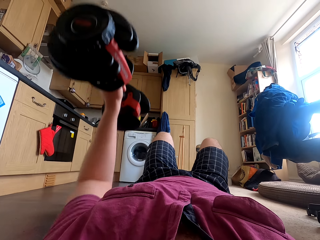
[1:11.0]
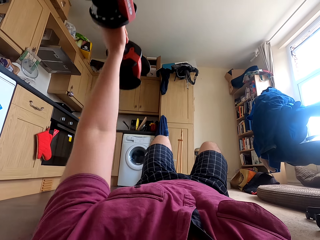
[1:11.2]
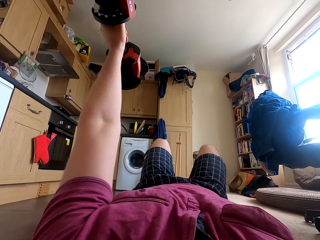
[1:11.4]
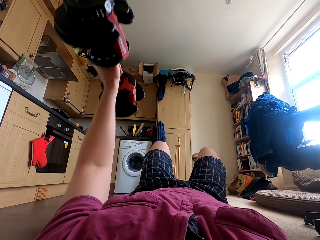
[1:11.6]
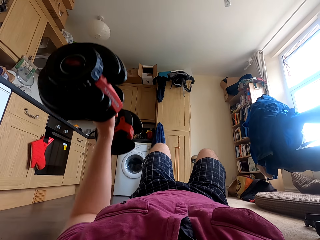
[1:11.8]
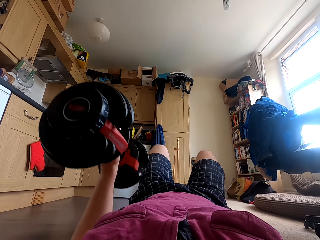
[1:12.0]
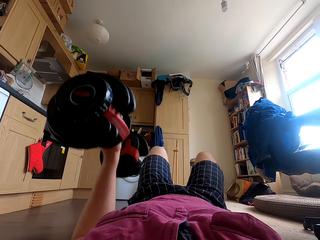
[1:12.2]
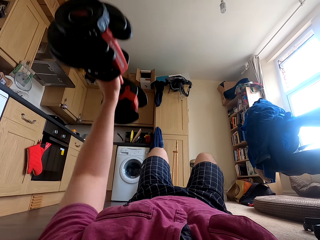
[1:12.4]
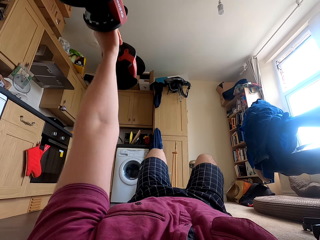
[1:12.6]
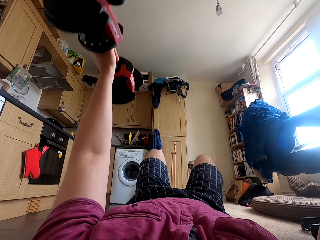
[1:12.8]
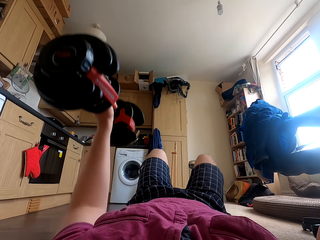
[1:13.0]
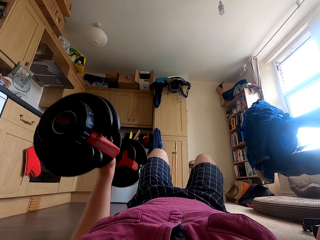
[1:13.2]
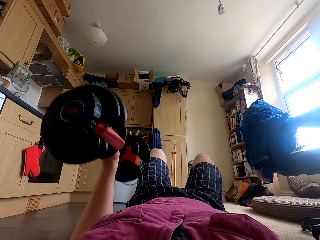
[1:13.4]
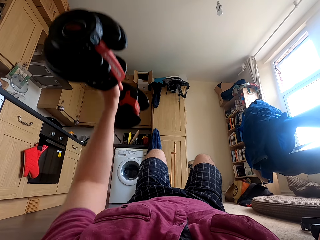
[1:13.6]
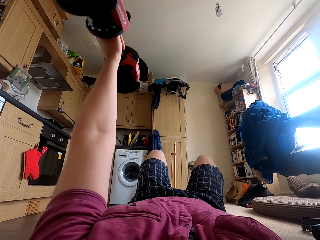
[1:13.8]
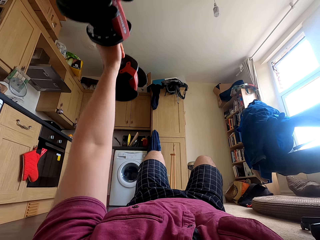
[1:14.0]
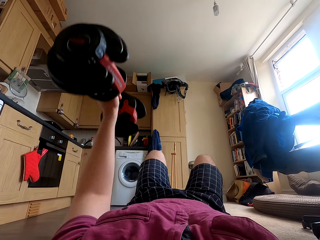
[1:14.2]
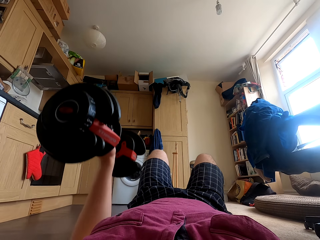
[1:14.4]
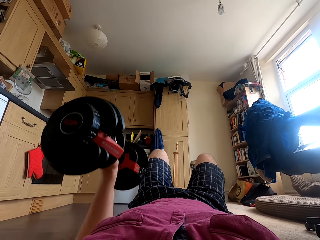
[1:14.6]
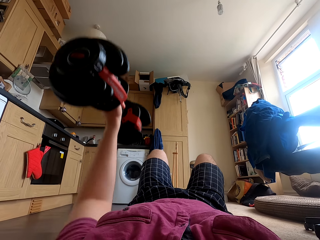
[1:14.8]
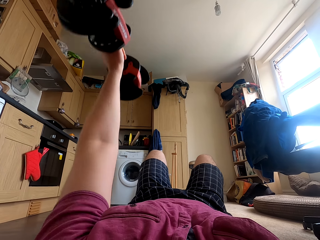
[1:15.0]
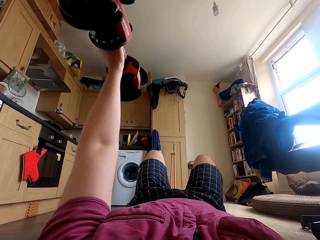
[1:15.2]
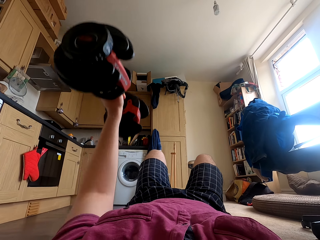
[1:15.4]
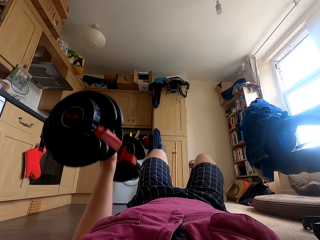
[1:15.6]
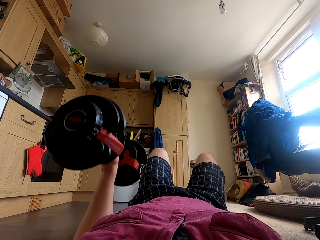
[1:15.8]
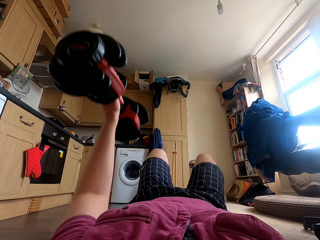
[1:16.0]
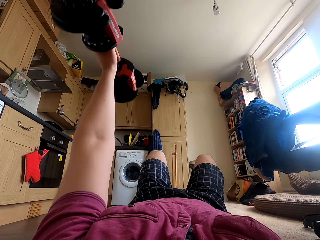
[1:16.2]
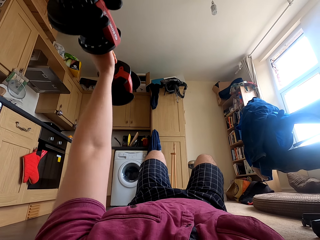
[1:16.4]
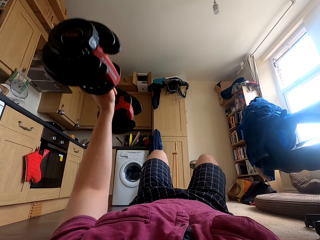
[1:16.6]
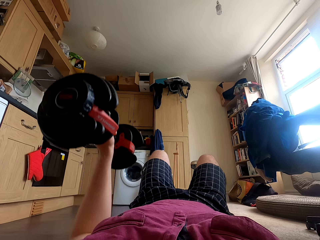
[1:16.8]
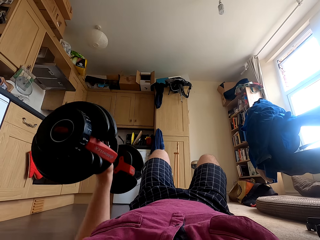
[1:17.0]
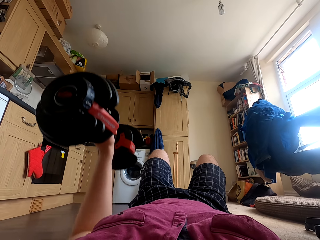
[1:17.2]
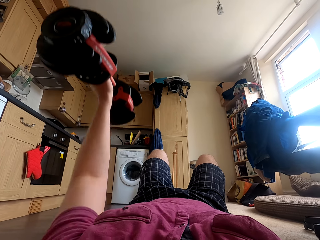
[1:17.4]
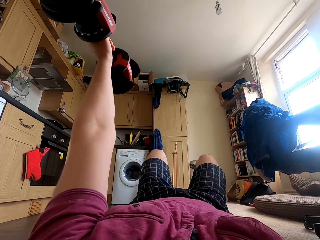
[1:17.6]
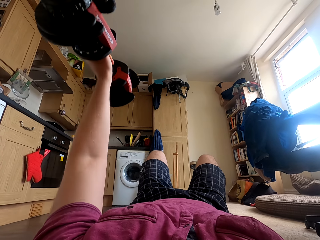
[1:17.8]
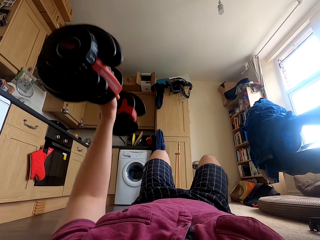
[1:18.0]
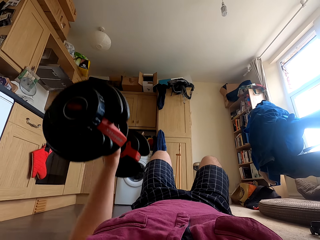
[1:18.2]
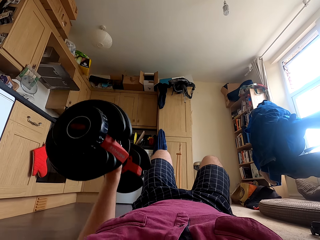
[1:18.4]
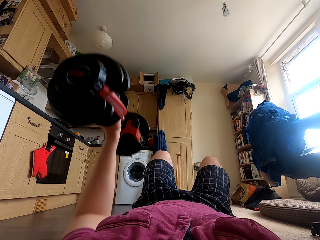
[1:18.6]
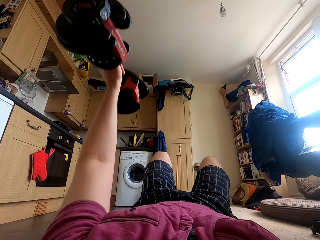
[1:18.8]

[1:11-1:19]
The camera wearer stares at the cupboard. They lift the dumbbell with the left hand.

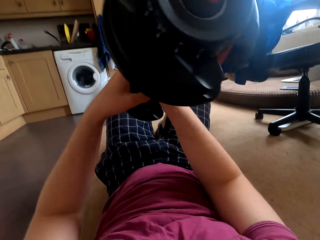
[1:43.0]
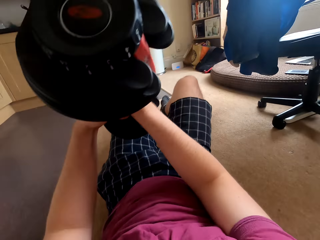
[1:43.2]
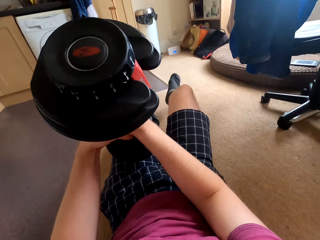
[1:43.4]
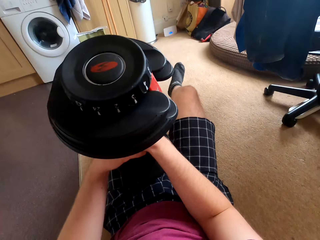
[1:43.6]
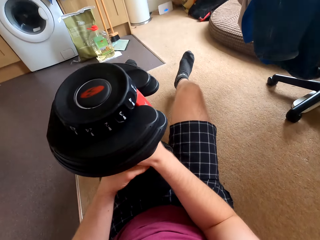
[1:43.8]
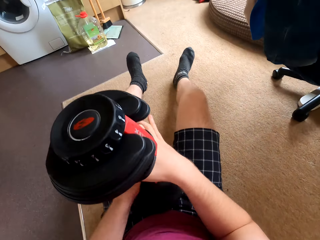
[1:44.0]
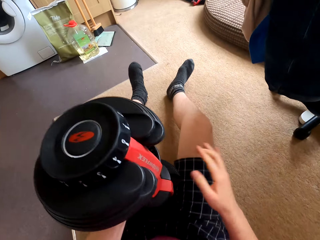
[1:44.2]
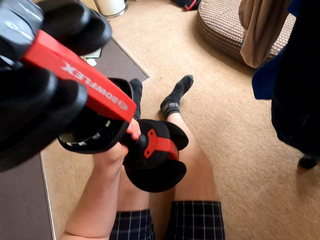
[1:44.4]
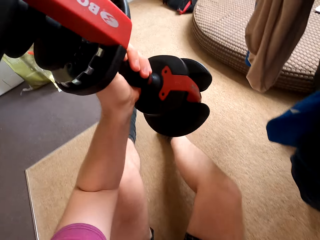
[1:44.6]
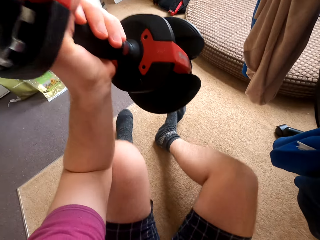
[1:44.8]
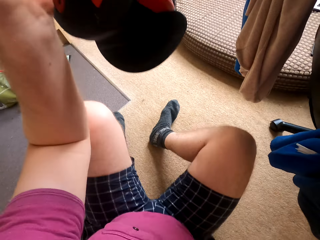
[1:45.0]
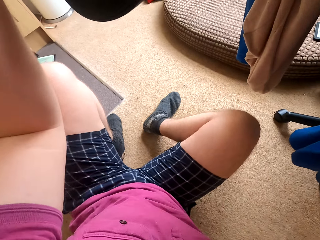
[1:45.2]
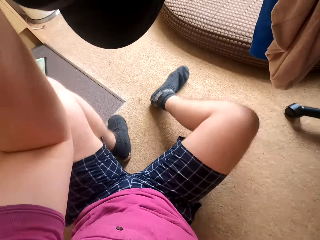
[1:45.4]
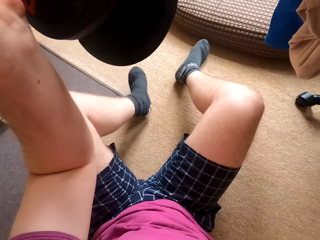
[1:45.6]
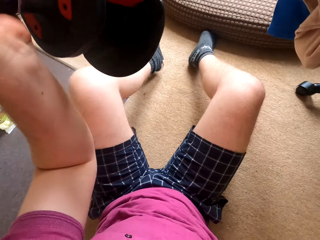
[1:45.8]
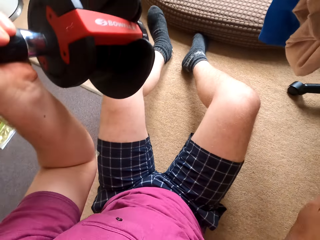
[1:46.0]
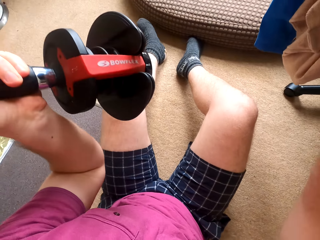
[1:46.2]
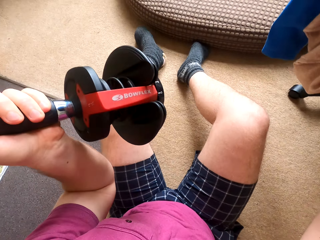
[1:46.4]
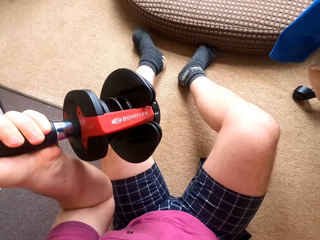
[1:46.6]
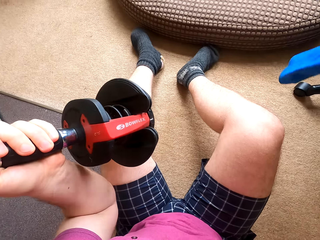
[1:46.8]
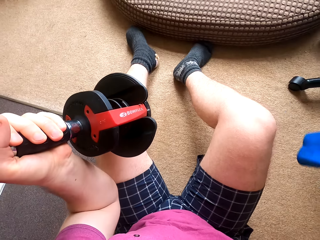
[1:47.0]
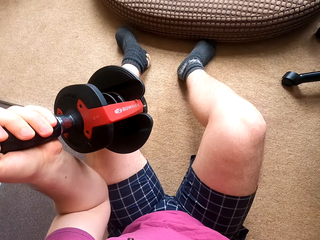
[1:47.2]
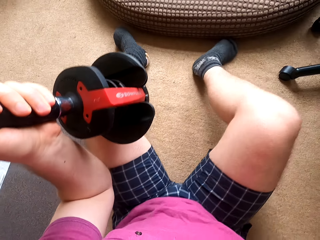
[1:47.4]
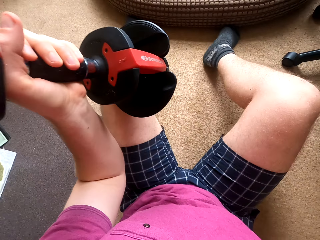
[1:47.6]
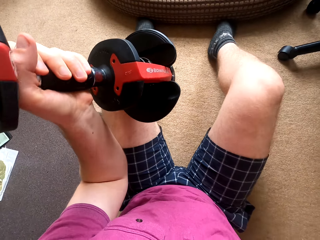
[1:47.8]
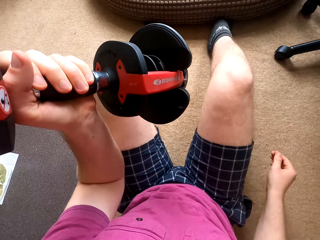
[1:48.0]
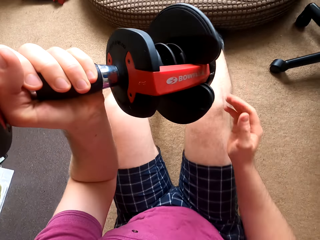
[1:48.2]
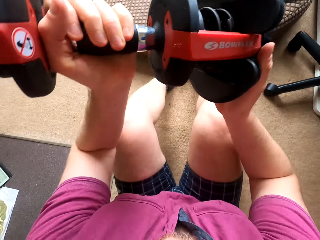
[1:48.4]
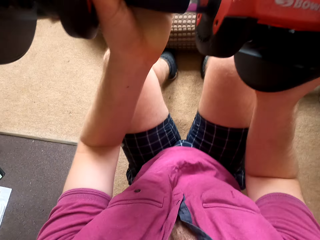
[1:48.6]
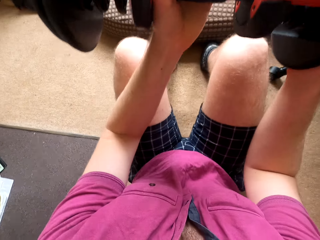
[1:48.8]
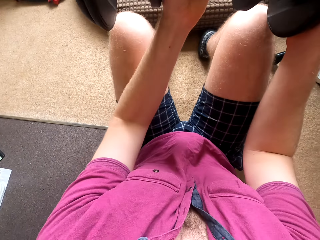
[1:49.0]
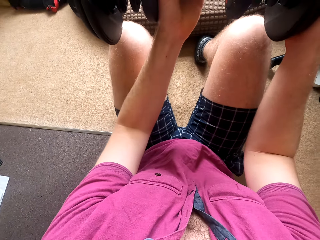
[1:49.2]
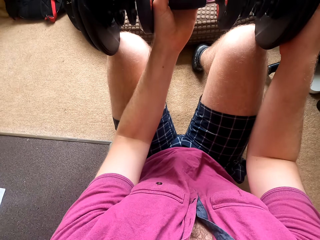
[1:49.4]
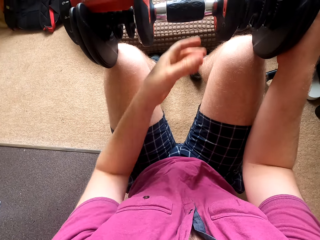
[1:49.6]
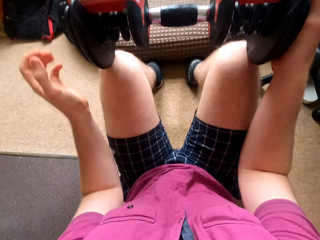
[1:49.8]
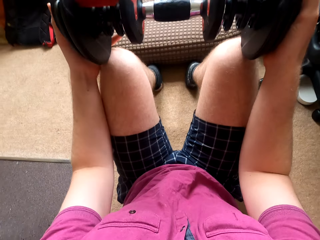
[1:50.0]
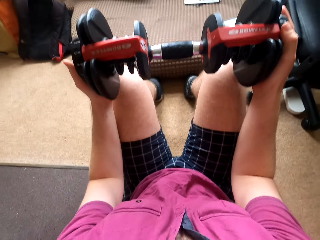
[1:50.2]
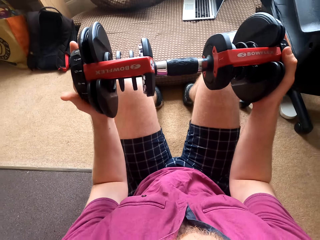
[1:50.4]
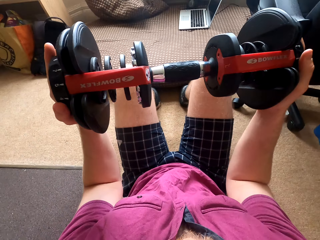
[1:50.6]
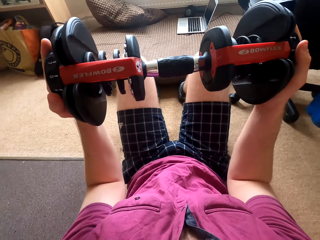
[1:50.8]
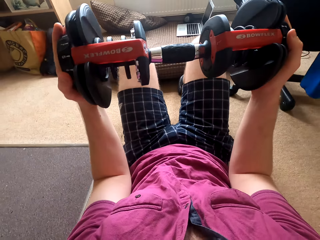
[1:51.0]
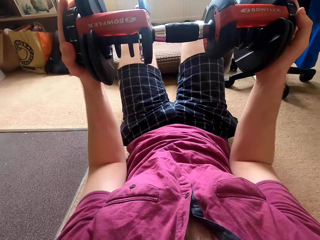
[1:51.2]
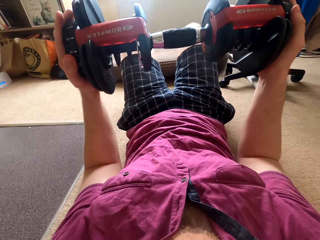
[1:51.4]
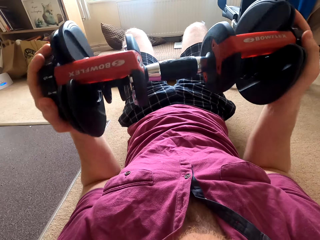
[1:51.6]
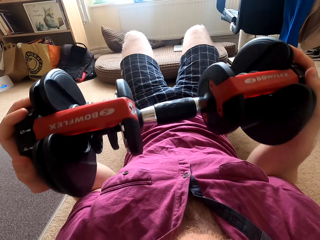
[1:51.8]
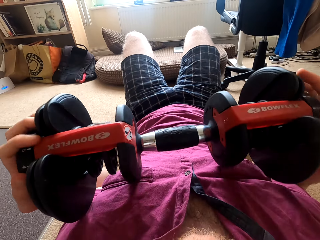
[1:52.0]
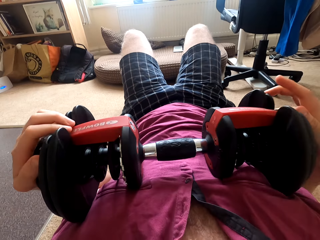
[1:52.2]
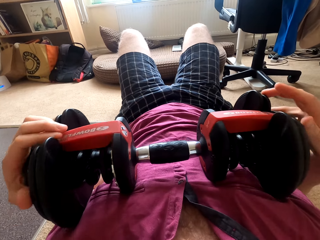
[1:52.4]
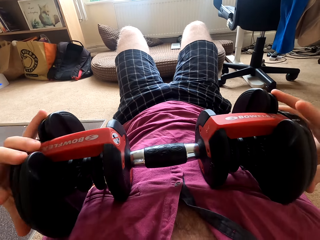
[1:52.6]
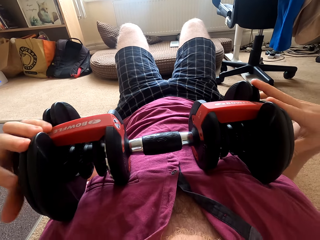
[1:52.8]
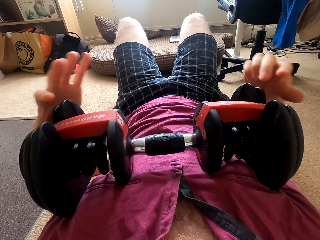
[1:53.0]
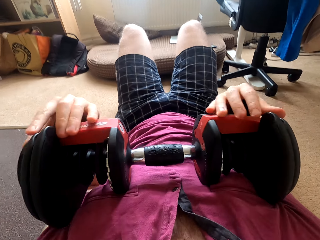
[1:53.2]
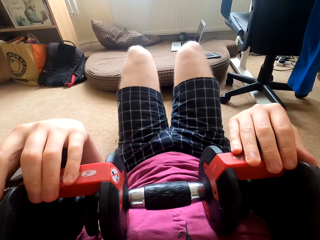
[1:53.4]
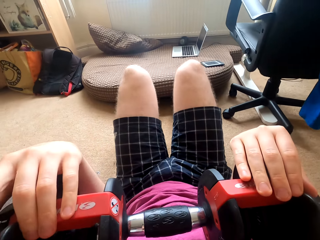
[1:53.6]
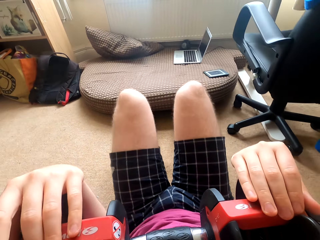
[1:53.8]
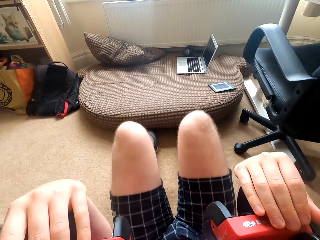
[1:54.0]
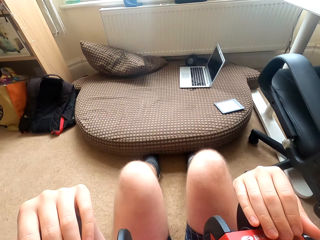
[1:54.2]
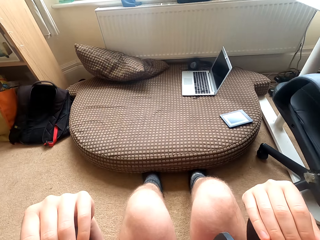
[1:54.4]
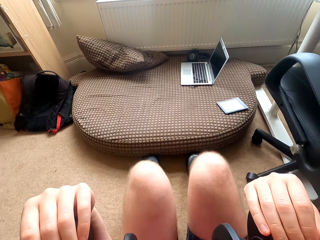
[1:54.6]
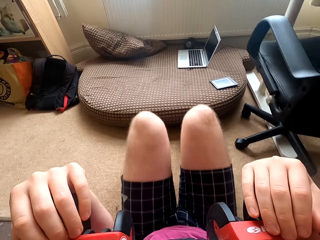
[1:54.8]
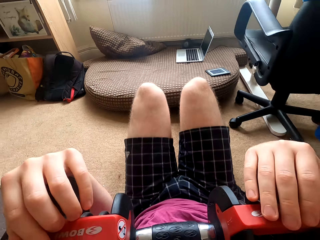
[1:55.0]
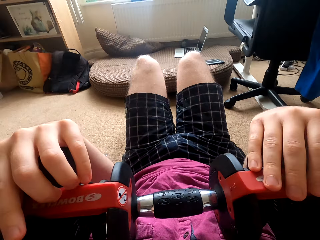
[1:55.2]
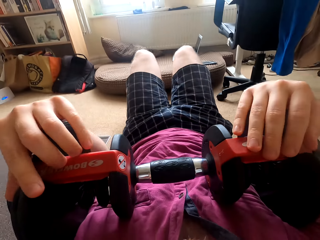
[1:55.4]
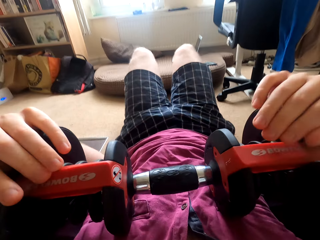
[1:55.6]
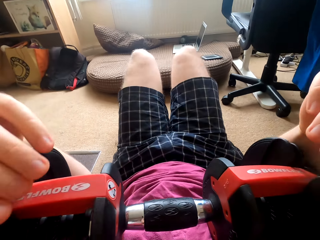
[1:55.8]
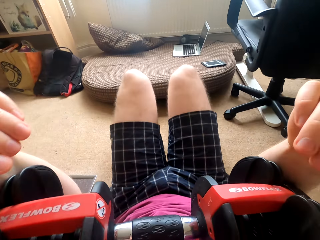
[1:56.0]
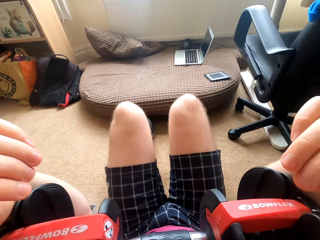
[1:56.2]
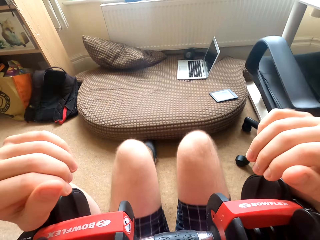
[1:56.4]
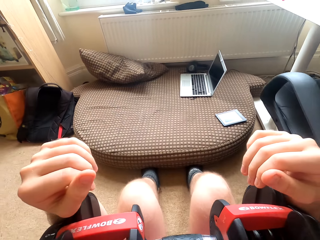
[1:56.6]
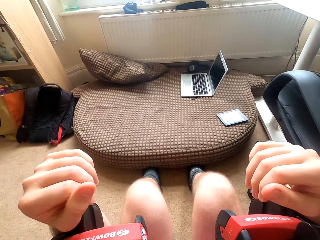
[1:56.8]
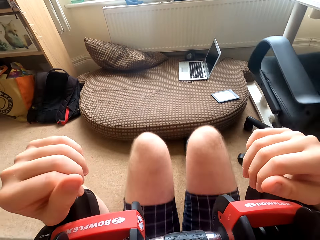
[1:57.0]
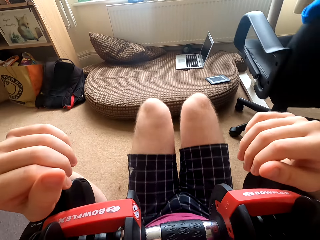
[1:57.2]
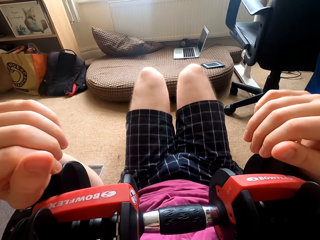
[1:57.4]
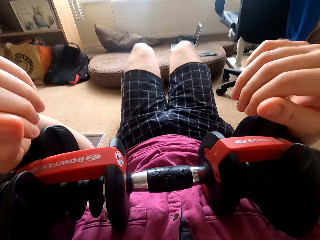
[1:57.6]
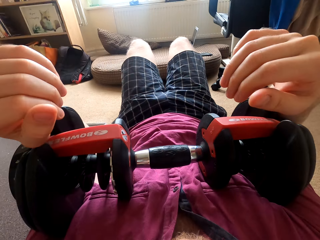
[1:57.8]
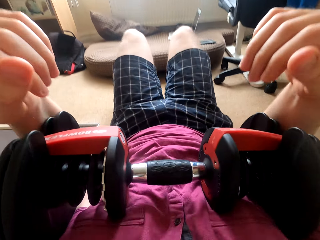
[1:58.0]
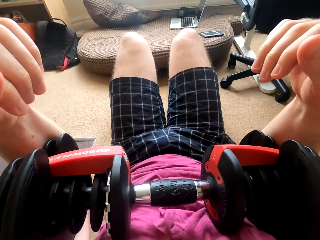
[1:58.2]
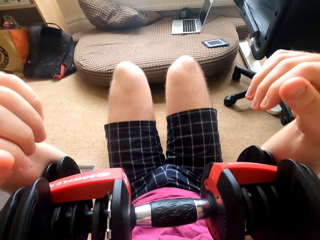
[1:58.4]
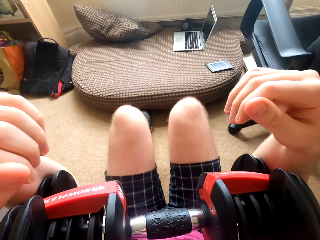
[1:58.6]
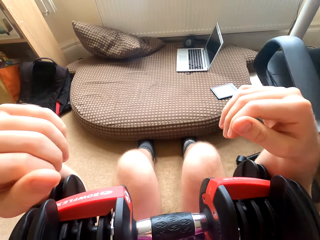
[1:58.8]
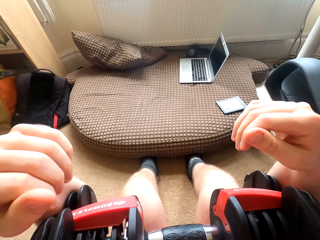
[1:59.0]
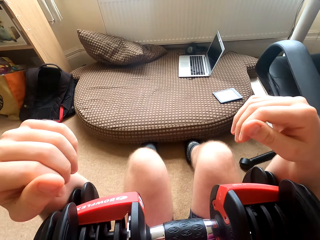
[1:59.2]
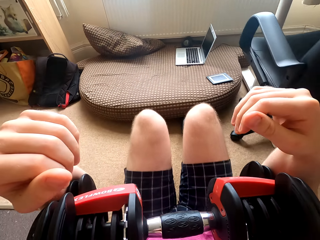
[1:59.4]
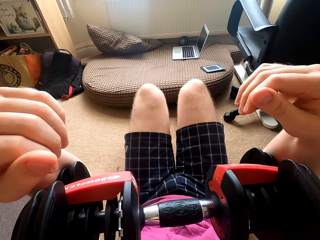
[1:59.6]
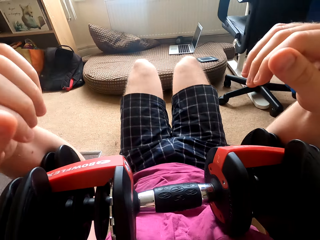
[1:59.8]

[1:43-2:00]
The camera wearer stands from the dumbbells. He moves the clothes on the chair away. He sits on the carpet. He lifts the dumbbells. He places the dumbbell on the knees. He places the dumbbell on the chest. He rolls the dumbbells on his chest.
